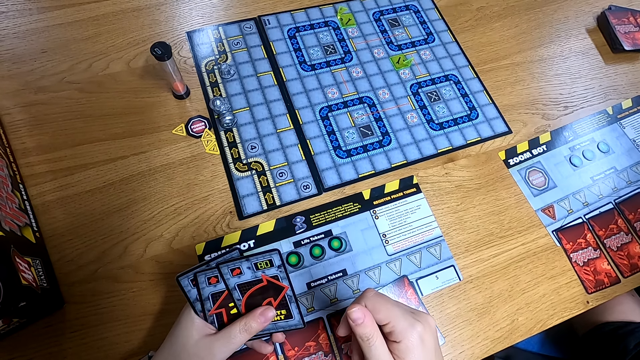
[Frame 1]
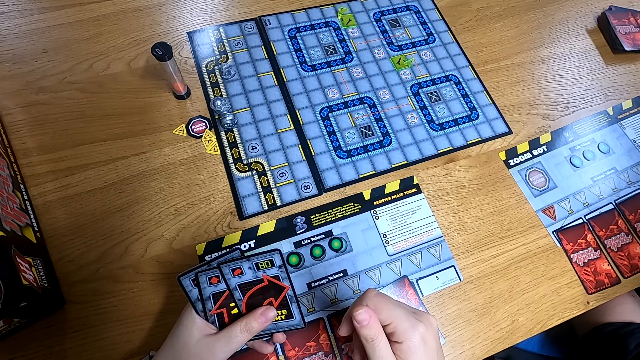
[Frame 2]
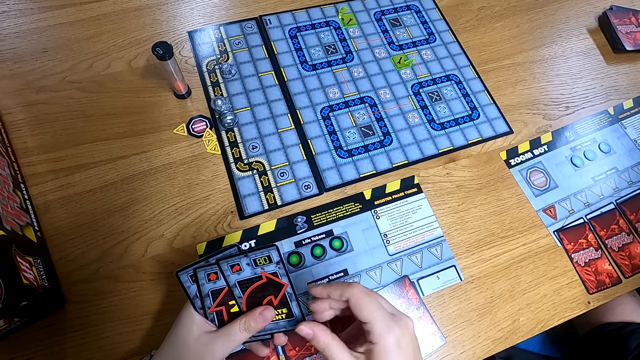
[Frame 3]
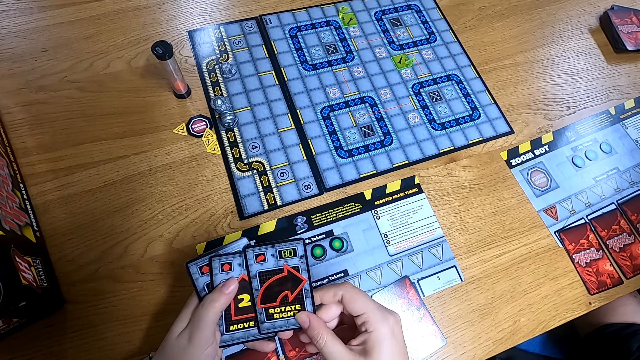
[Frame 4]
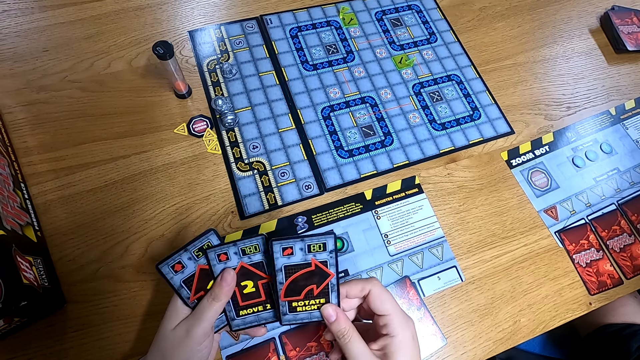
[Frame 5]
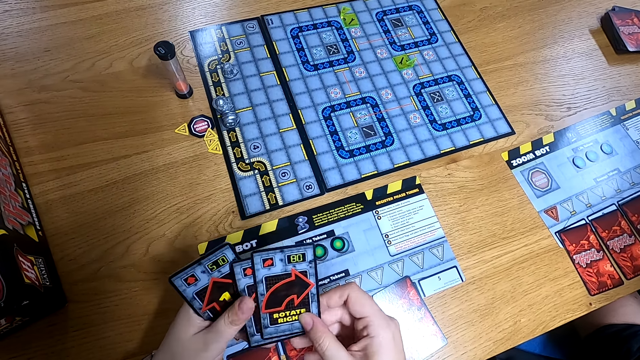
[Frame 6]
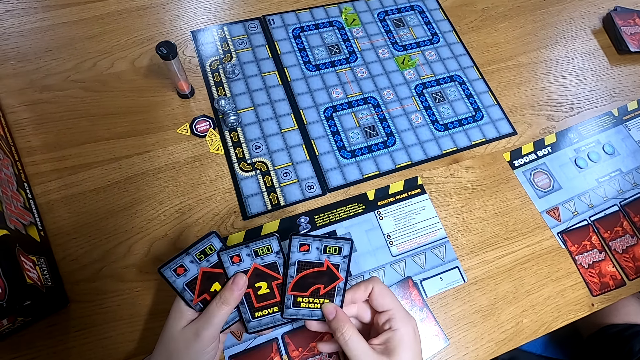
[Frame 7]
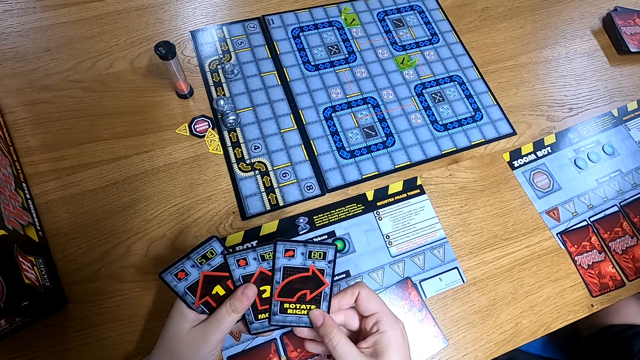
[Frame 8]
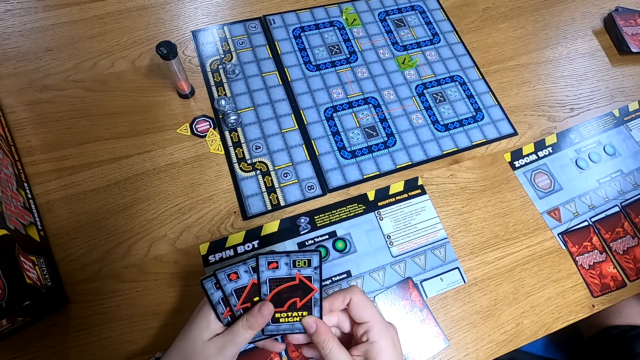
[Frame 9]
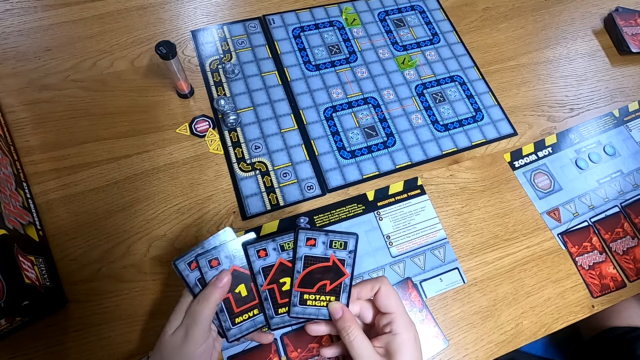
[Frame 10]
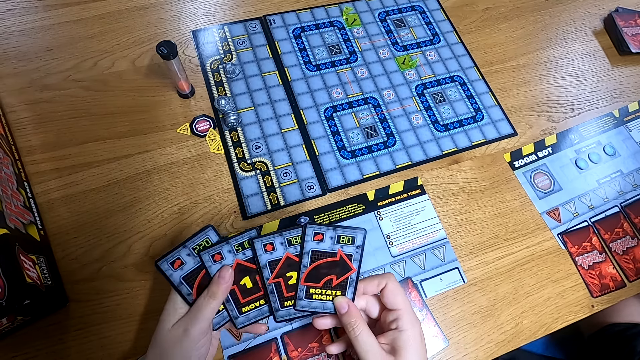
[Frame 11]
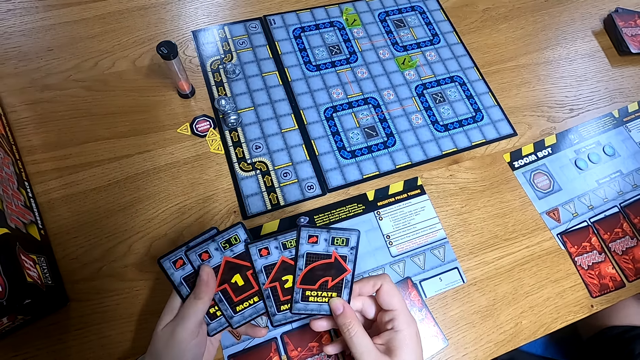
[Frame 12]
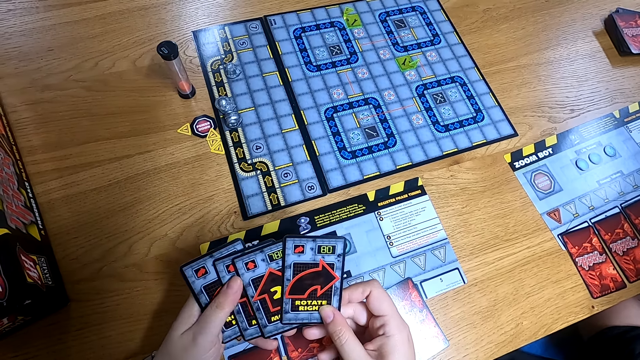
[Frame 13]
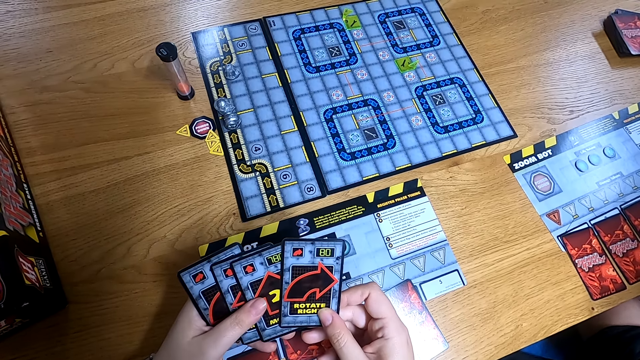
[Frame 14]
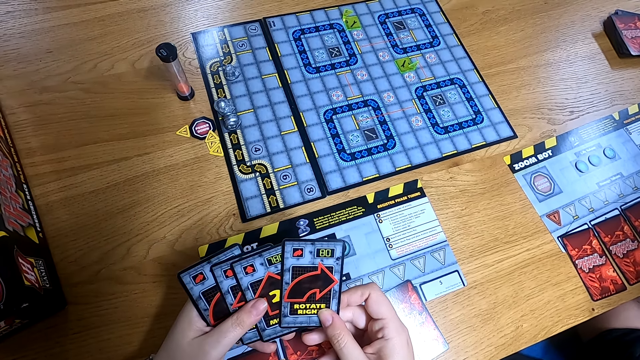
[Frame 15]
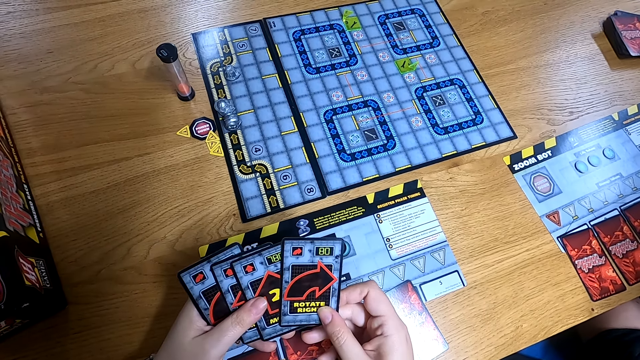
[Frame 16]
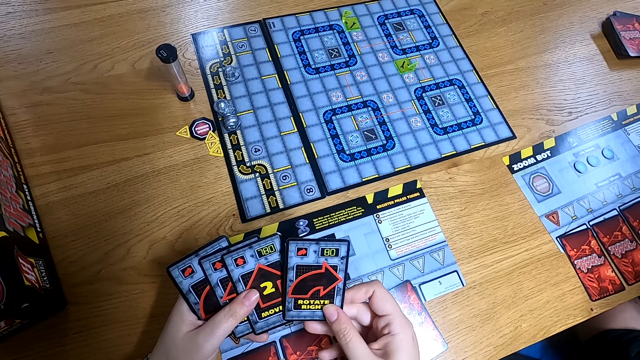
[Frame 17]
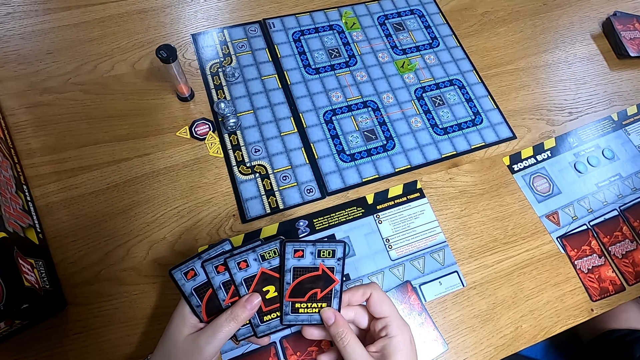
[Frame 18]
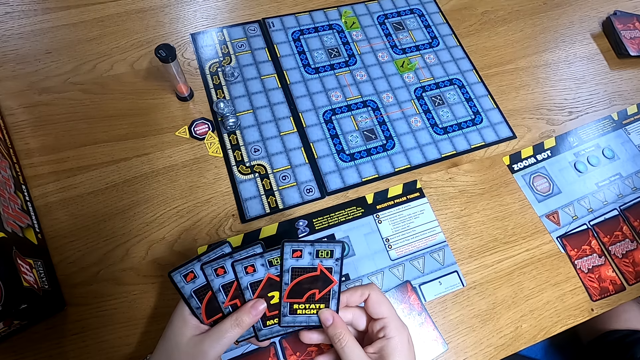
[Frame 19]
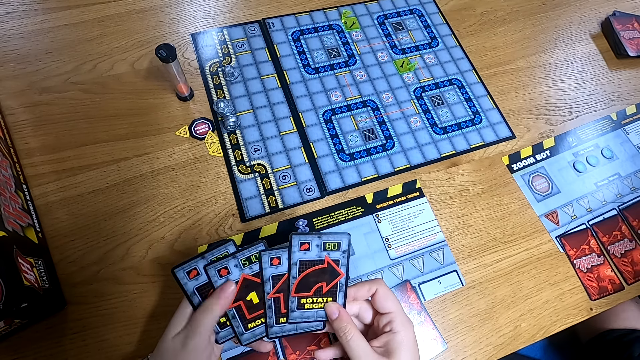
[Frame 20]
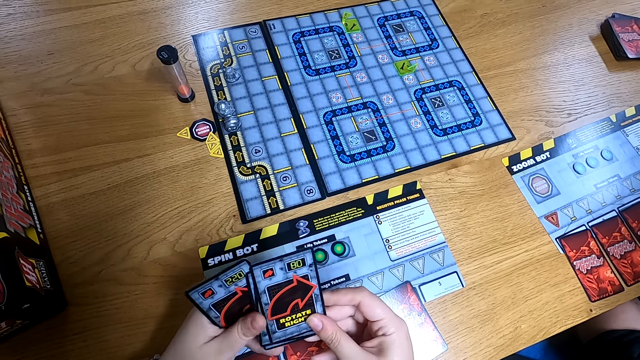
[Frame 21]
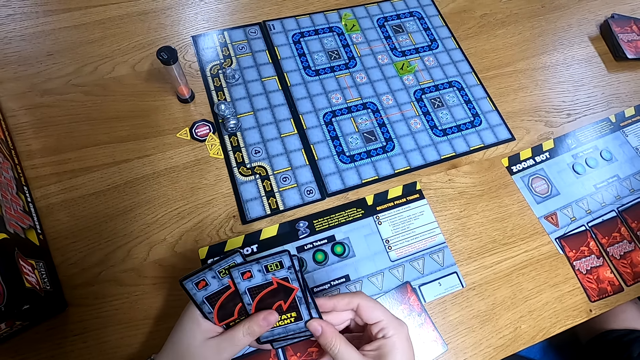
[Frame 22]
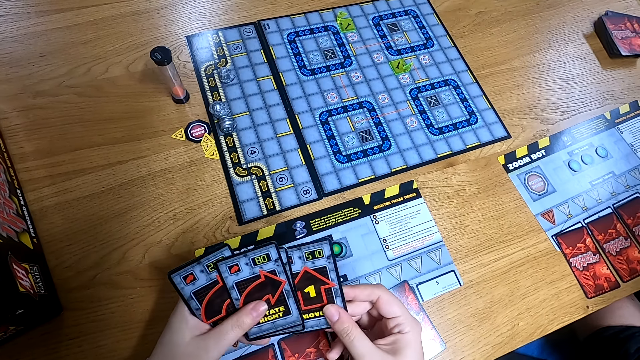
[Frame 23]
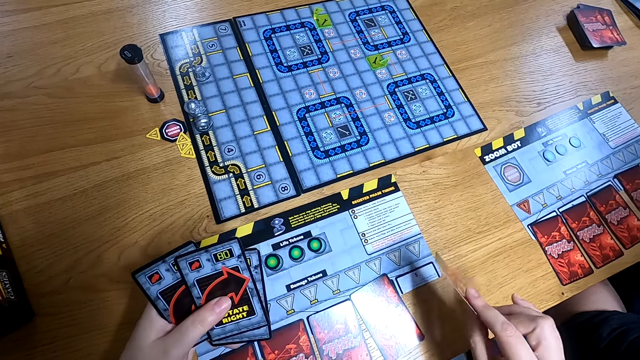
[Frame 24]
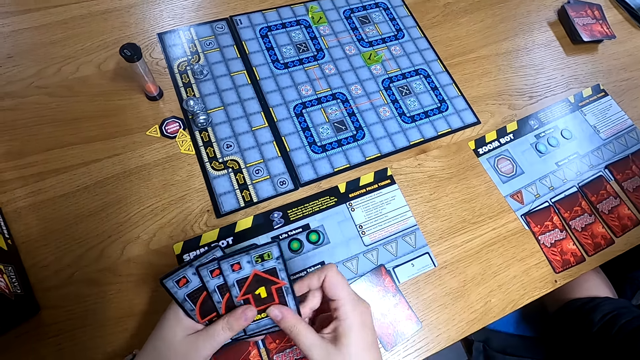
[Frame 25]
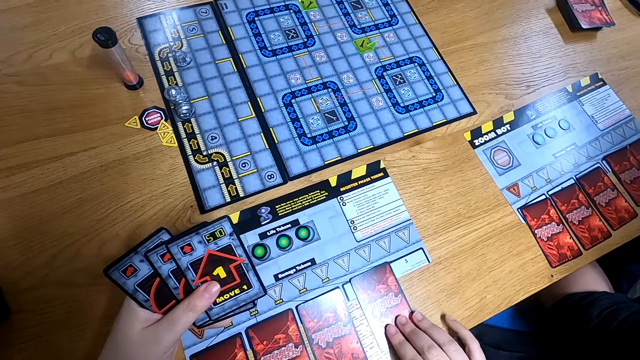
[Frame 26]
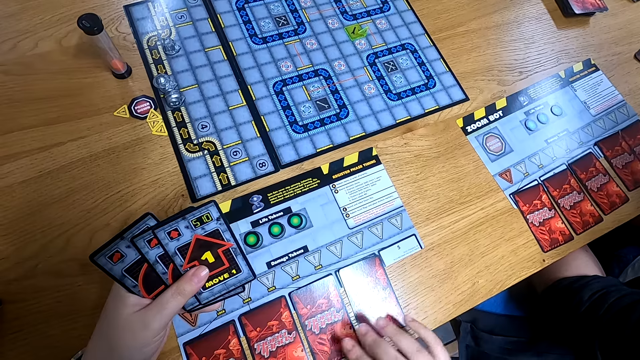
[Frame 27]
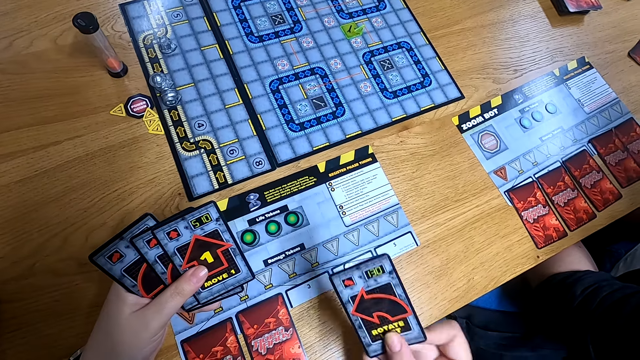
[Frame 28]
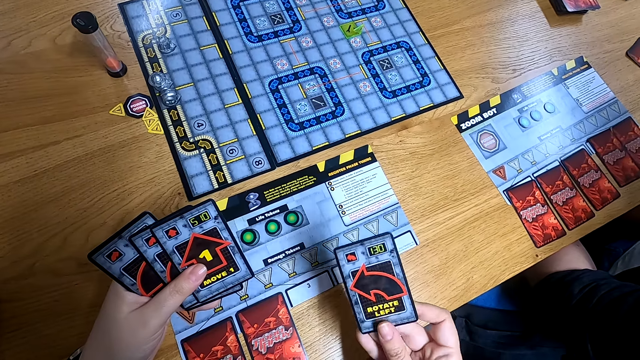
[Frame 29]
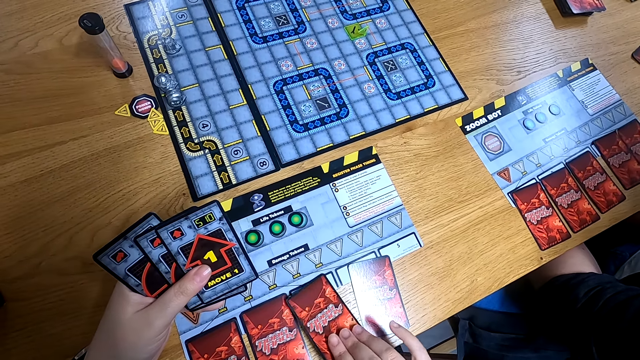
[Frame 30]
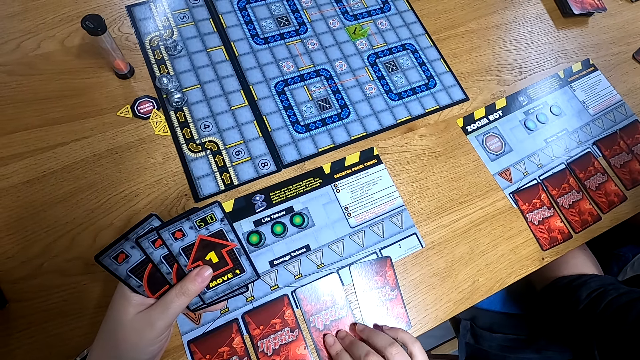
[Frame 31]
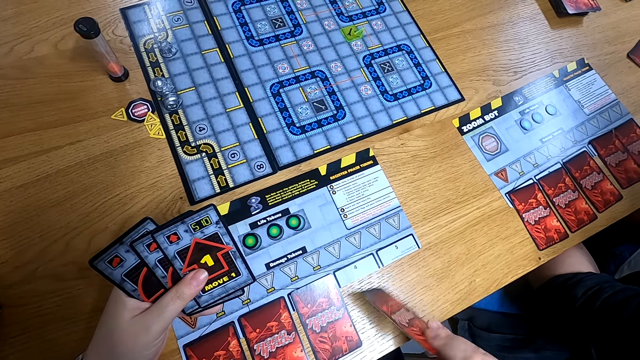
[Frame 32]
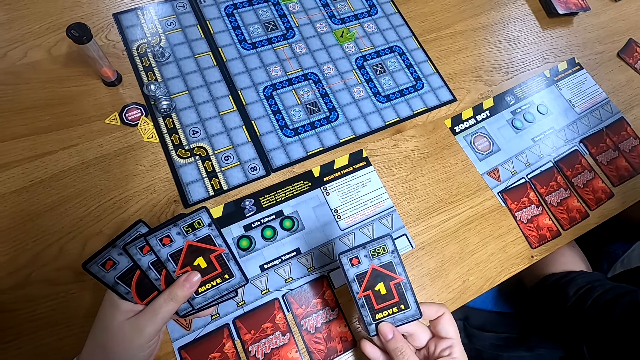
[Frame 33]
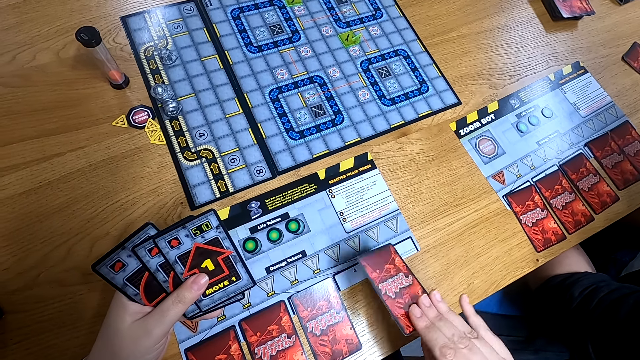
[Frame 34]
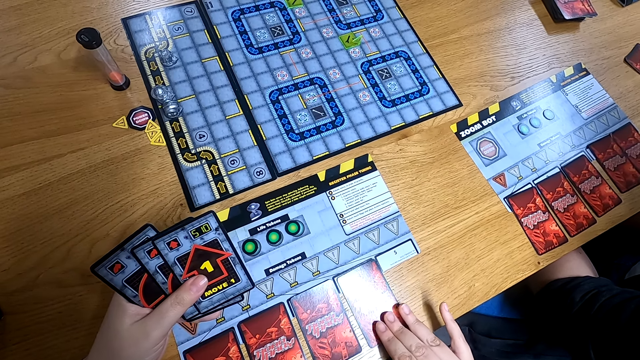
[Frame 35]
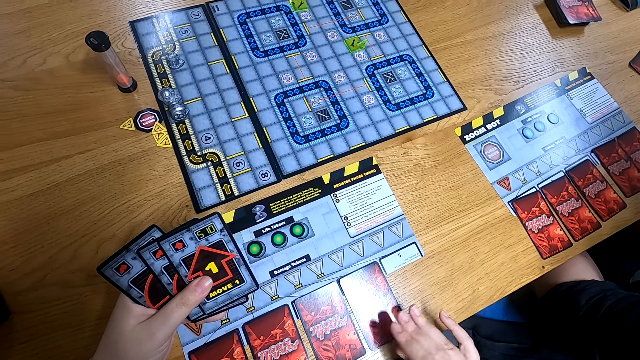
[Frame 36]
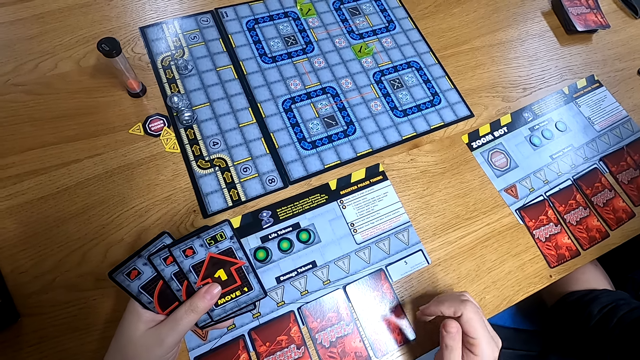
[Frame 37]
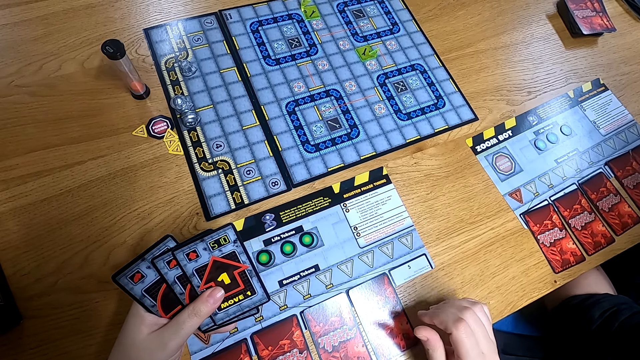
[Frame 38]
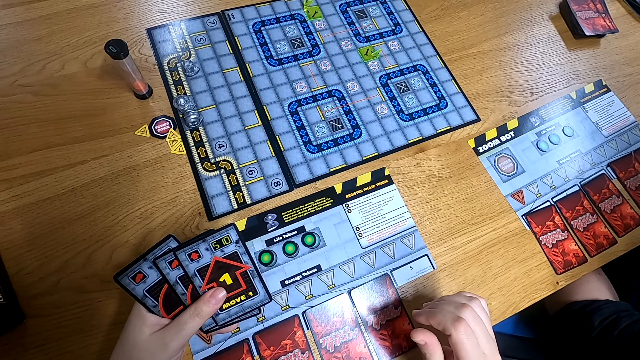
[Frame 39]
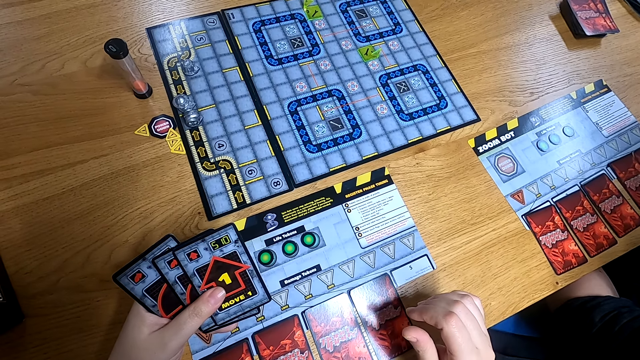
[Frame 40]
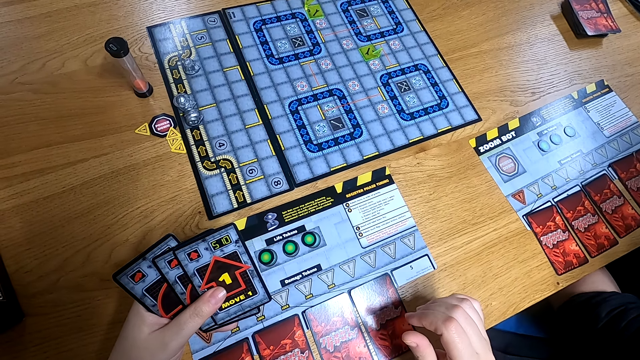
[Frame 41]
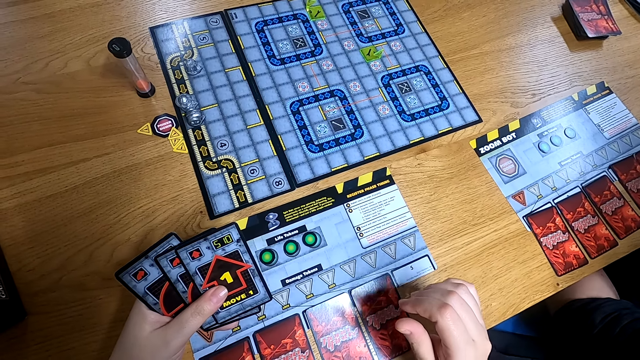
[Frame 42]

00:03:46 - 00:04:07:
The camera wearer checks the card on her left hand with her right hand. She picks the card from her left hand with her right hand. She returns the card to her left hand with her right hand. She picks the card from the board with her right hand. She drops the card on the board with her right hand. She picks the card from the board with her right hand. She drops the card on the board with her right hand.
